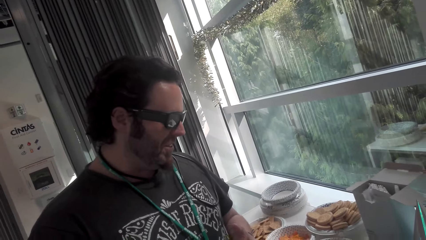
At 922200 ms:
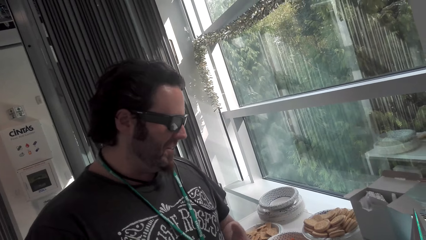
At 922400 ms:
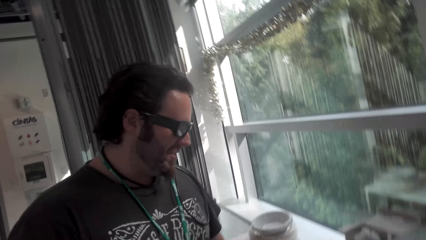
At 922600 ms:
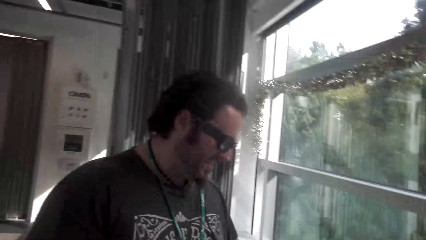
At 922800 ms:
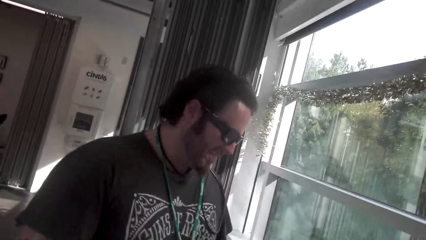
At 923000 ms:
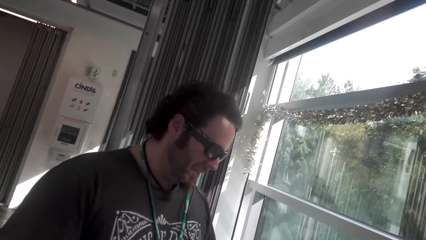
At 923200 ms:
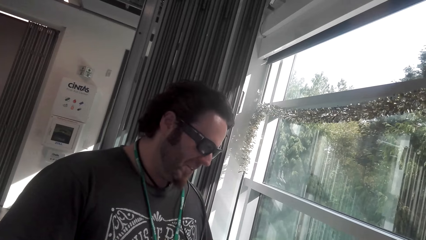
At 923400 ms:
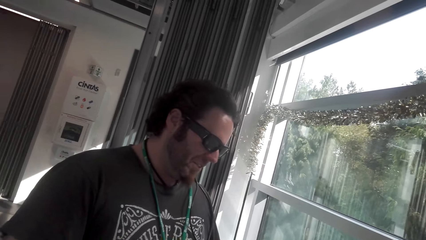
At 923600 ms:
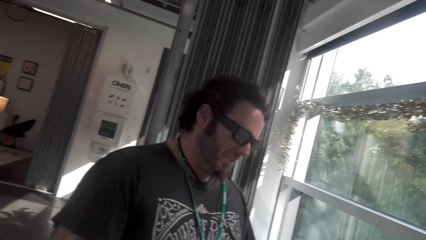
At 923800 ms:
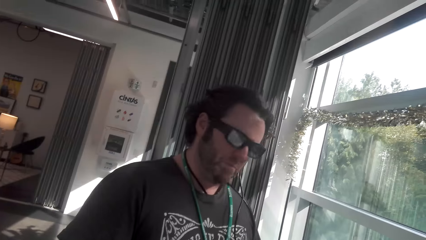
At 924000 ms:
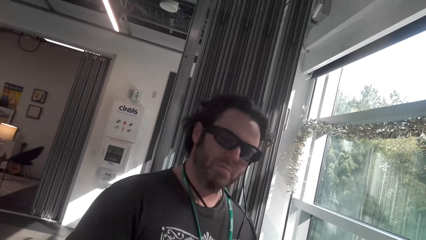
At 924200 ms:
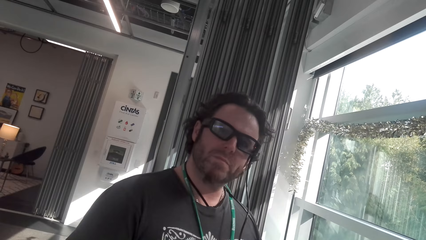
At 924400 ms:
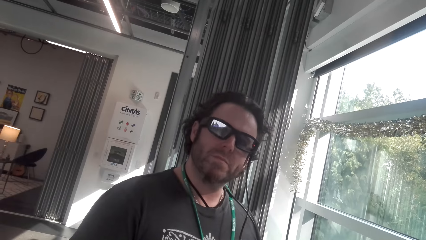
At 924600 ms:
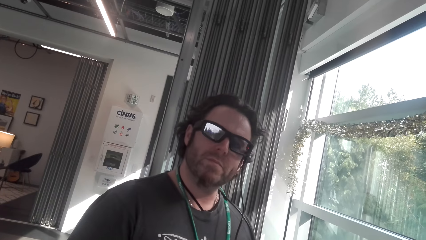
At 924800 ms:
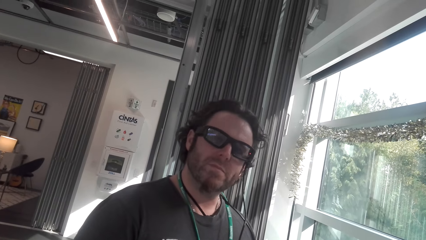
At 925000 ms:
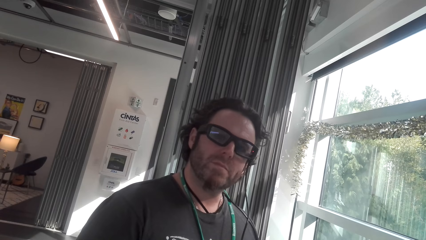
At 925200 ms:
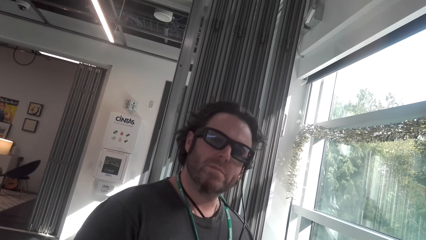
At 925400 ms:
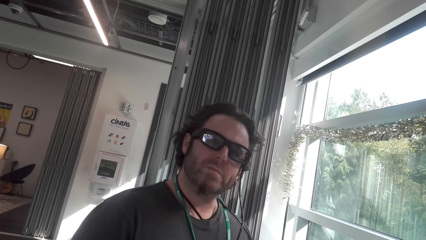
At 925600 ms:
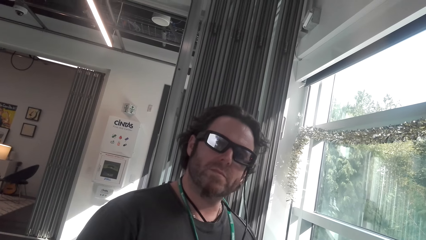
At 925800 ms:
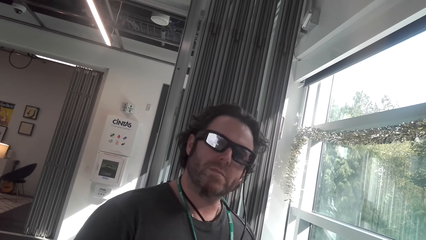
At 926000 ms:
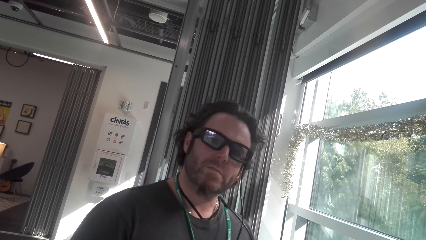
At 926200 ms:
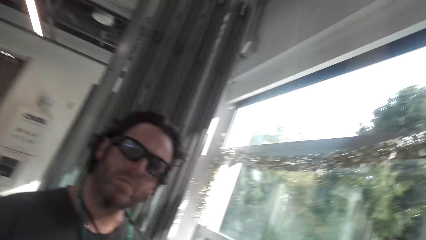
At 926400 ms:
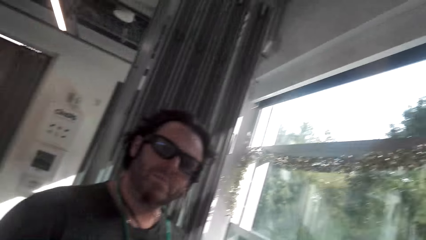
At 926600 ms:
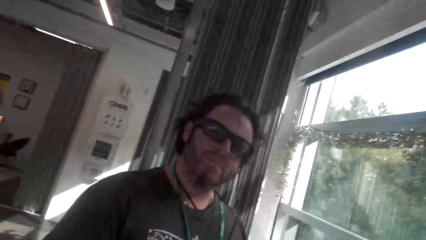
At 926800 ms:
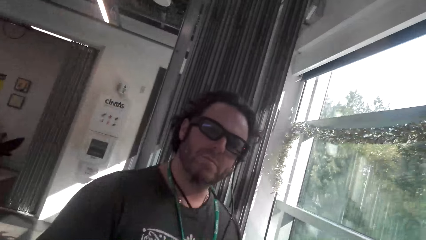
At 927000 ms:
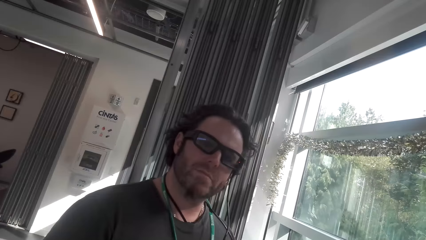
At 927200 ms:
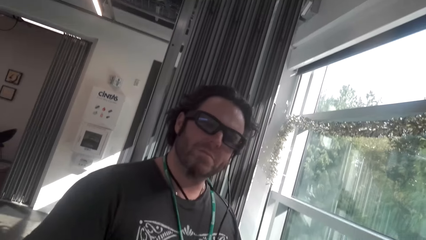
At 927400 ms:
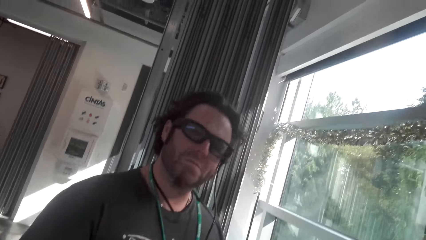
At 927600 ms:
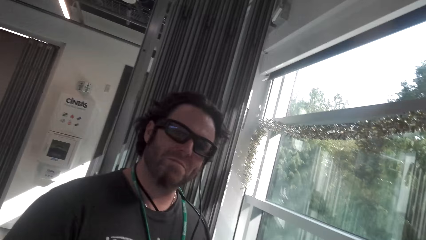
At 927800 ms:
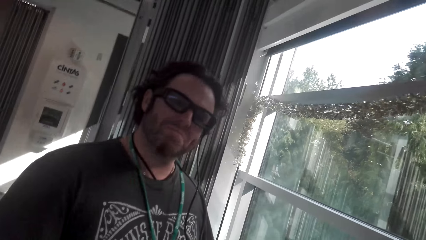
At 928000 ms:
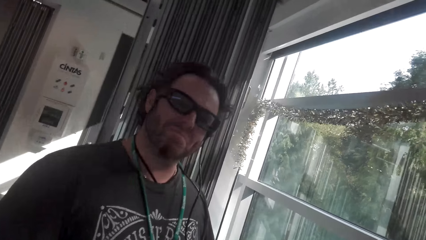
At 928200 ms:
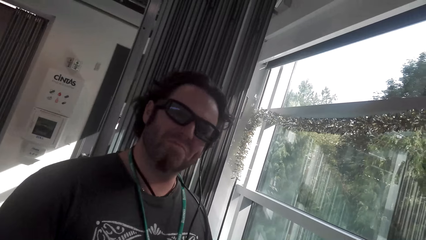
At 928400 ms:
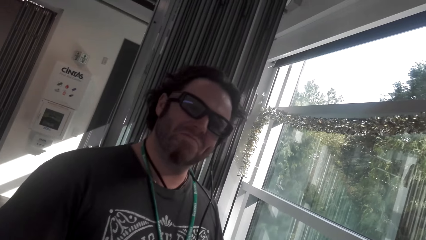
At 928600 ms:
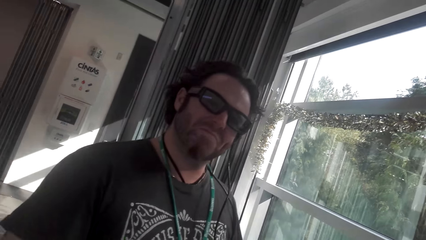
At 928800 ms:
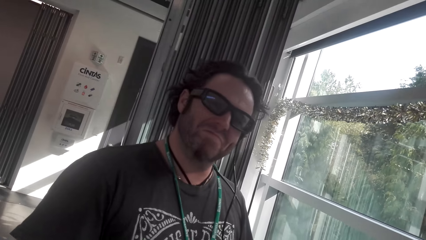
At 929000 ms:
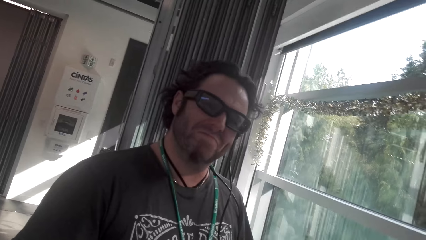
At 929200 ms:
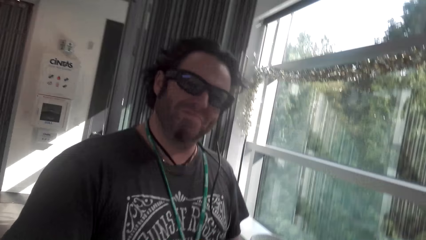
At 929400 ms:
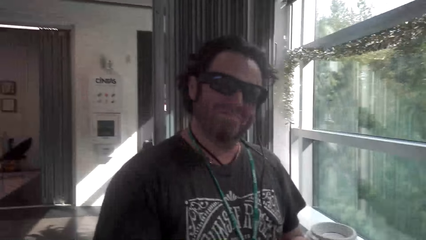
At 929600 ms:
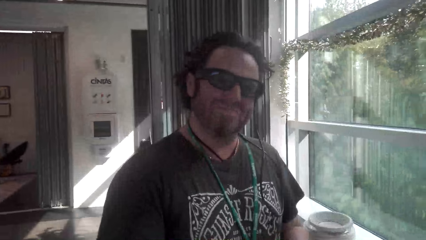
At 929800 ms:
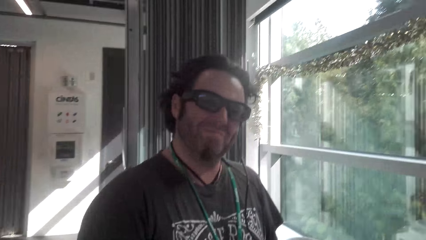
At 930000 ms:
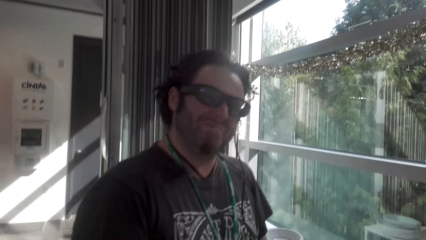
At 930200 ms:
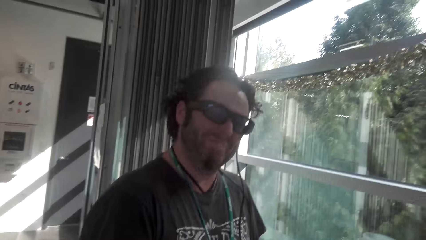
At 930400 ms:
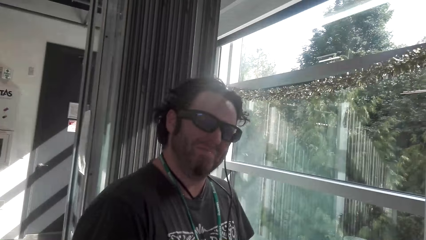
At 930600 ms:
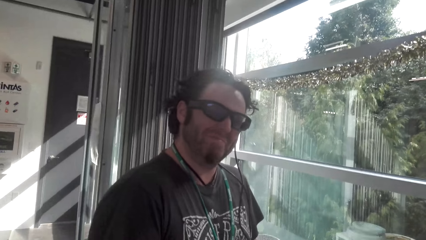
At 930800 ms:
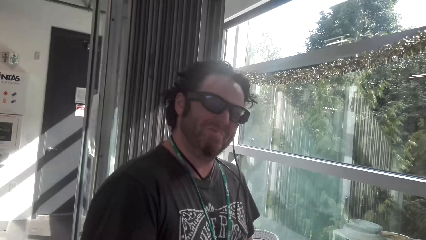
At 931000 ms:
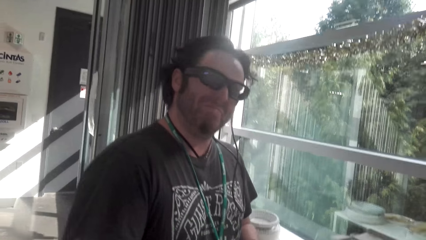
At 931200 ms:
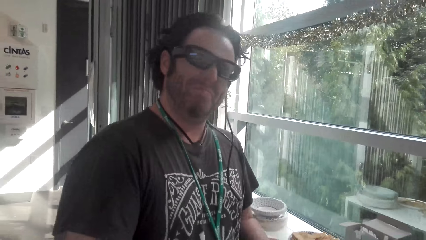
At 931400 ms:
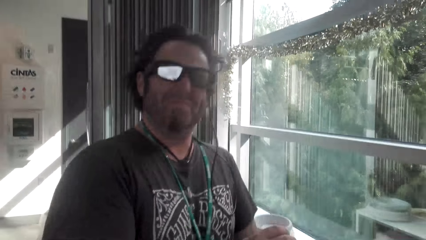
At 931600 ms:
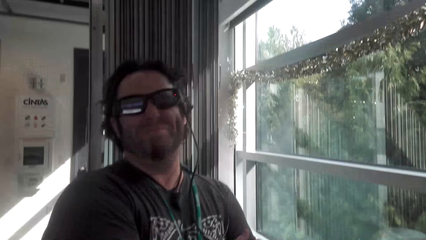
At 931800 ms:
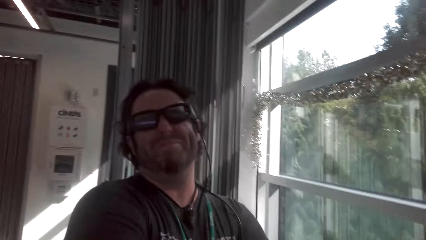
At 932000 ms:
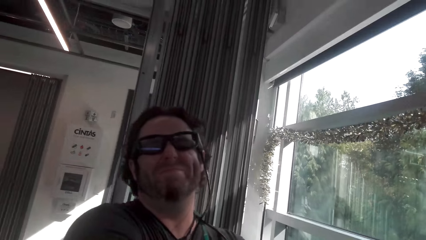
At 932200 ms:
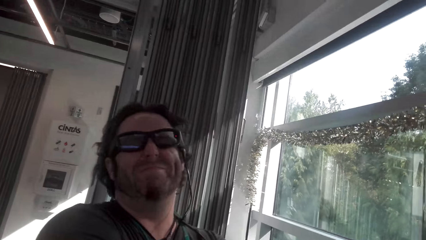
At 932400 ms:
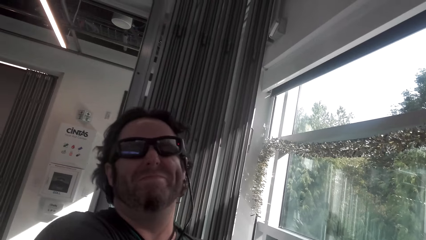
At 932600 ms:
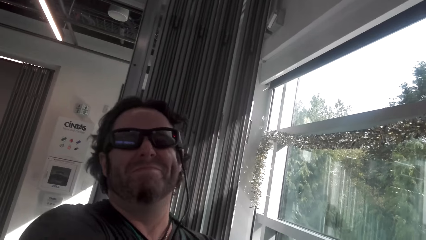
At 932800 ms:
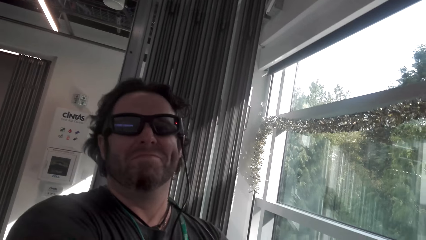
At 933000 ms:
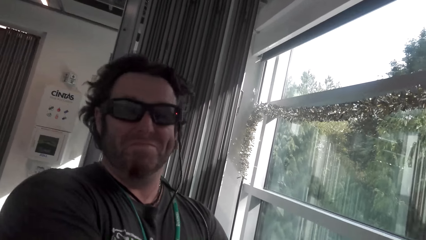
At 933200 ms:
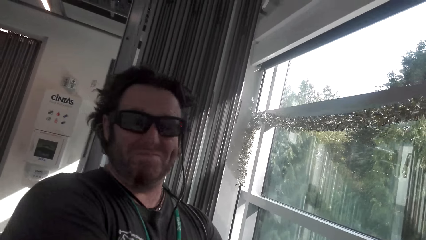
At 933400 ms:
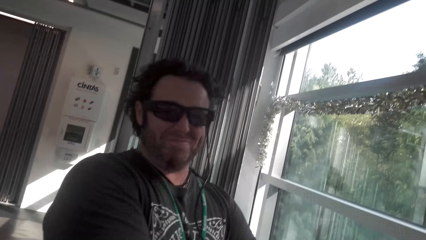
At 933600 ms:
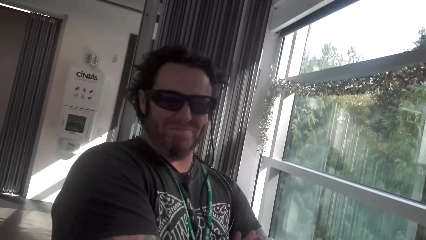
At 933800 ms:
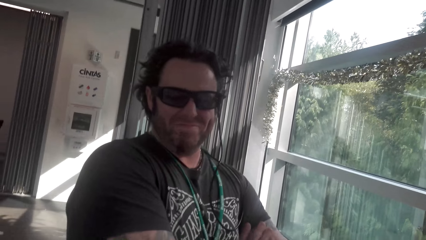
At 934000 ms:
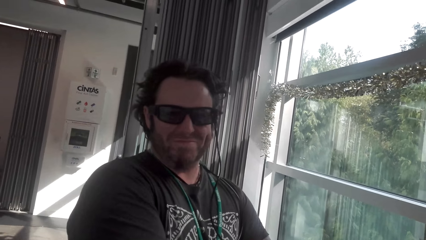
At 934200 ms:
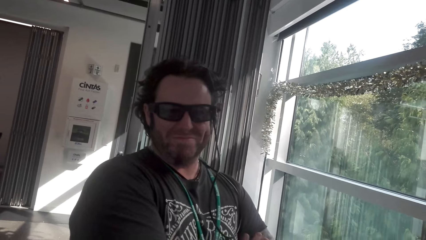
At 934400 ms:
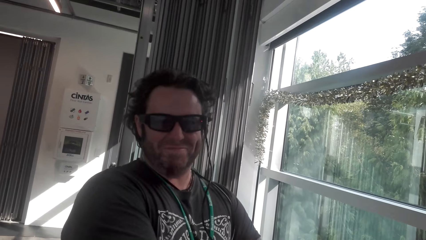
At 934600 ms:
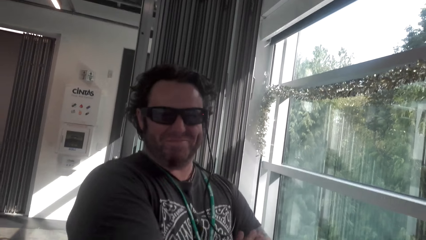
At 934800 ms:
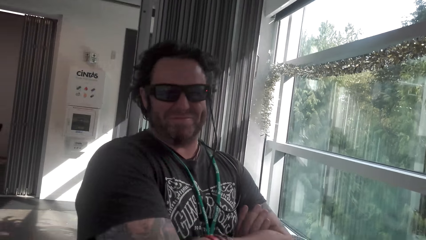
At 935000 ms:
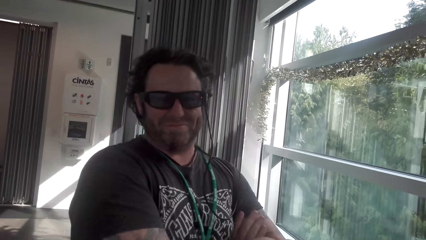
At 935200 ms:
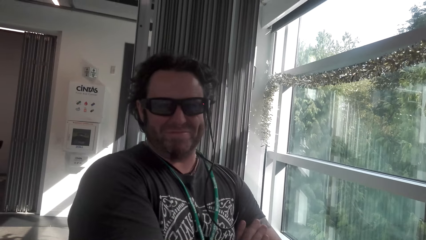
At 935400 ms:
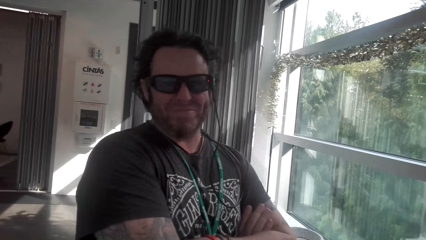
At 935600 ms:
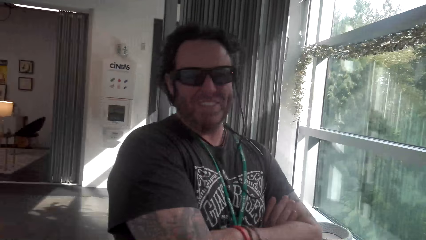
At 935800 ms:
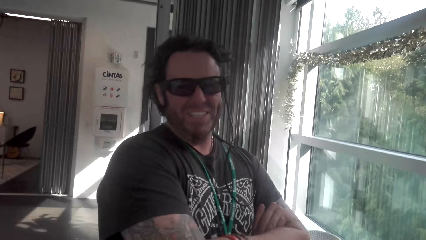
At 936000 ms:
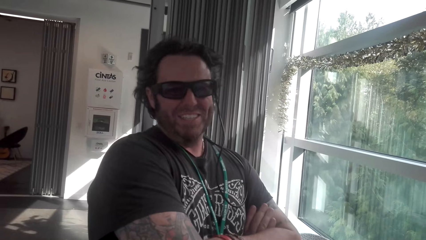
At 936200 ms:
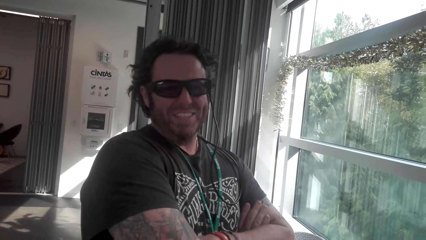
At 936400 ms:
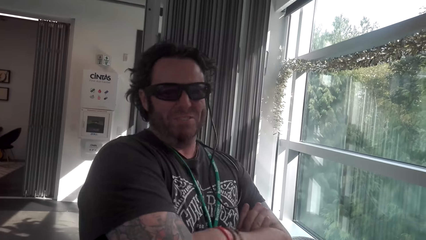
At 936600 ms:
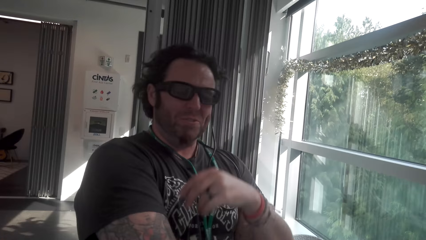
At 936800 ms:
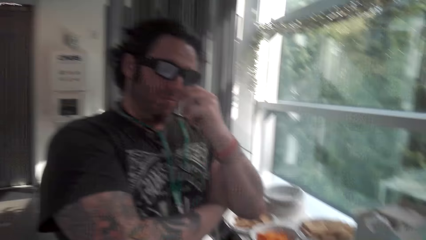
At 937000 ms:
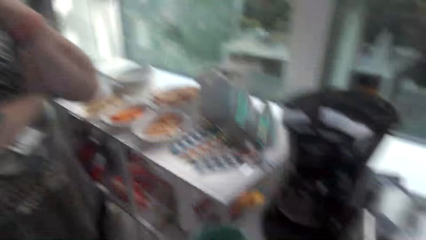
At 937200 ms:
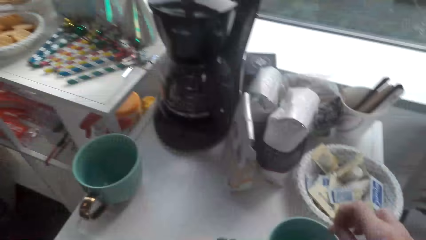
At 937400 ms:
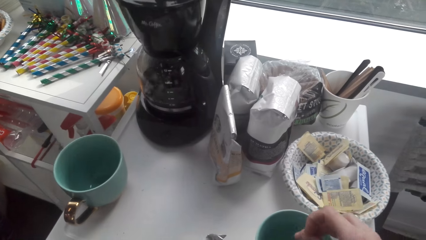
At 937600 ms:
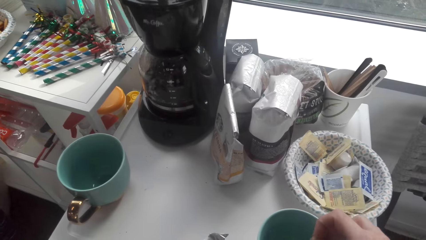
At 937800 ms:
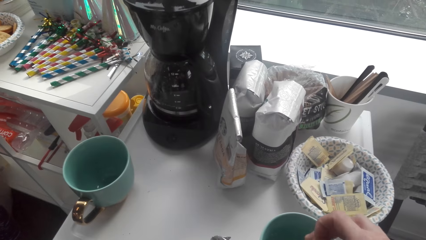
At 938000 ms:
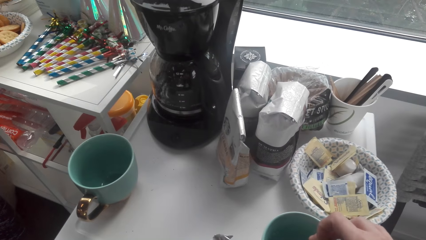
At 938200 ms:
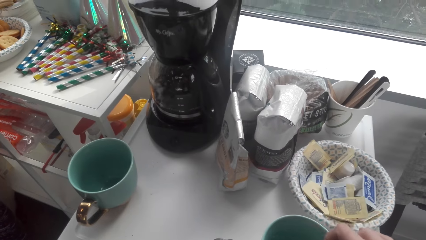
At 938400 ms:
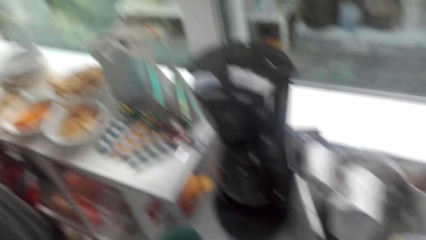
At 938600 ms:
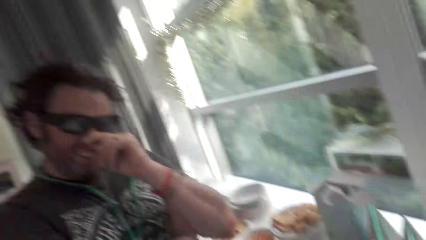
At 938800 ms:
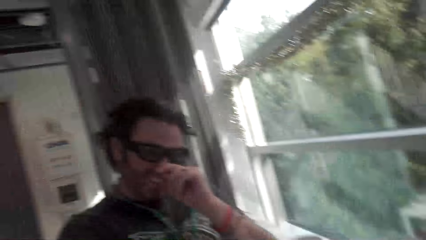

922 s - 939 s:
The camera wearer converses with a man. The man converses with the camera wearer.
